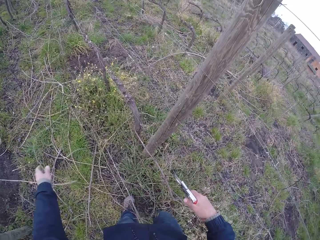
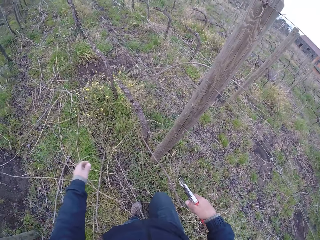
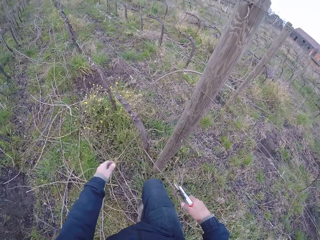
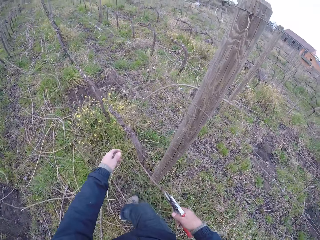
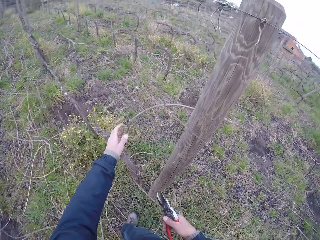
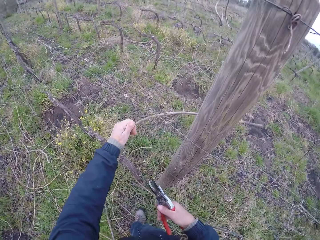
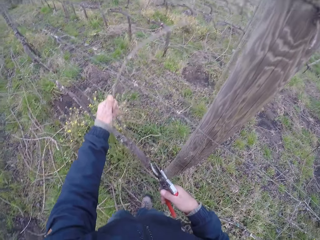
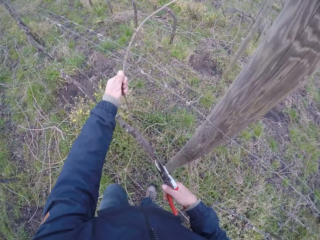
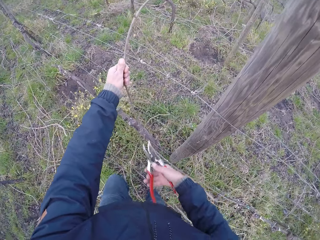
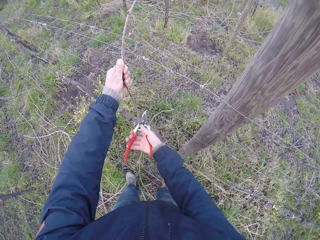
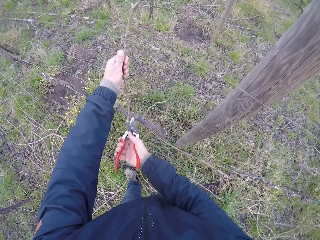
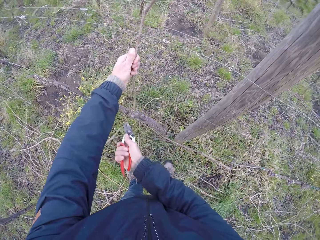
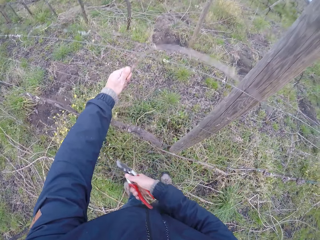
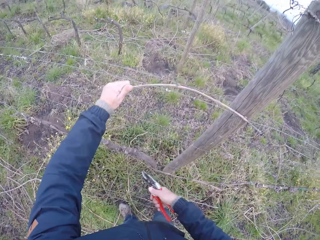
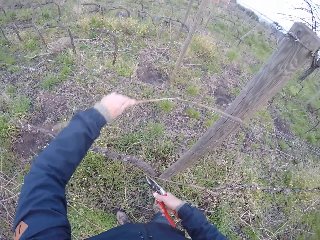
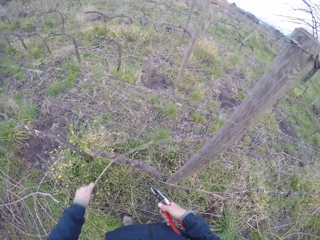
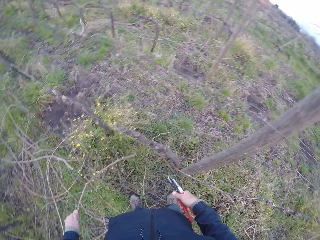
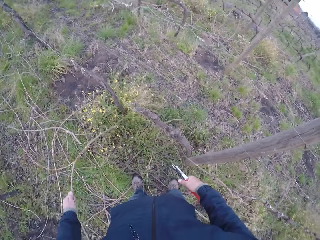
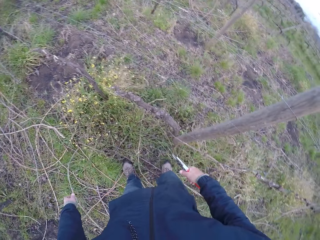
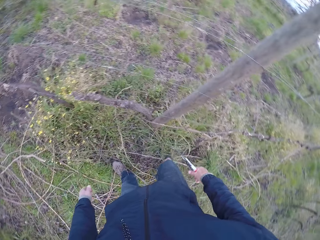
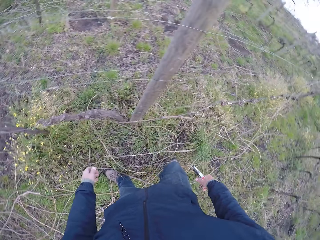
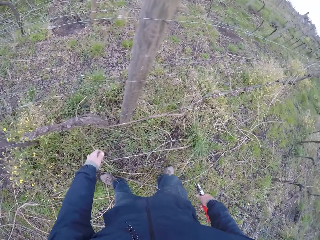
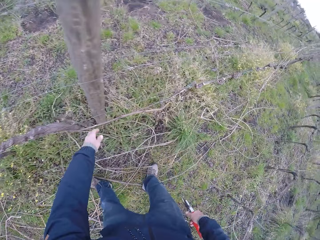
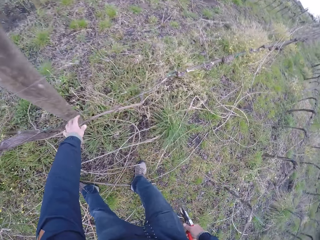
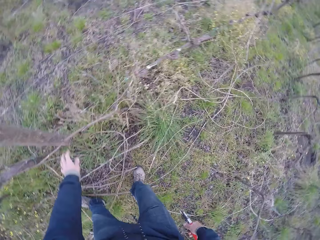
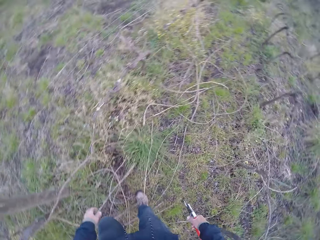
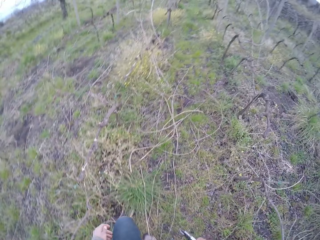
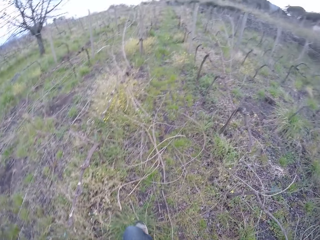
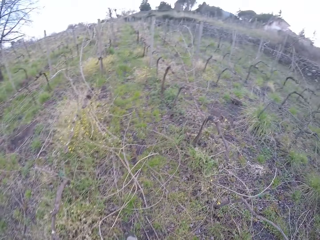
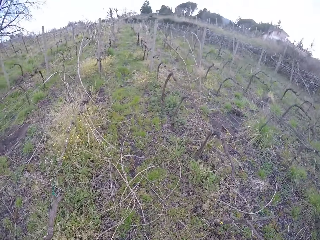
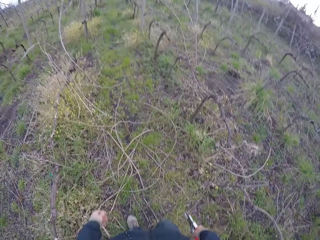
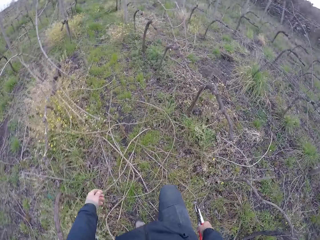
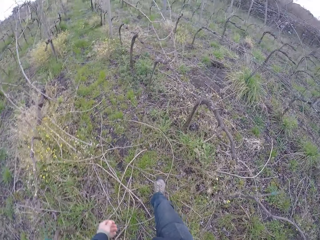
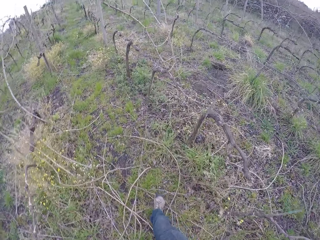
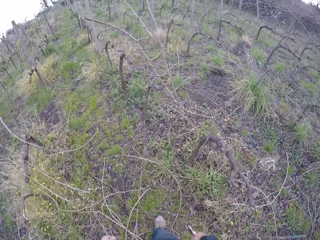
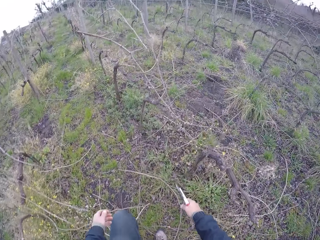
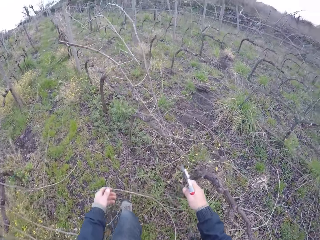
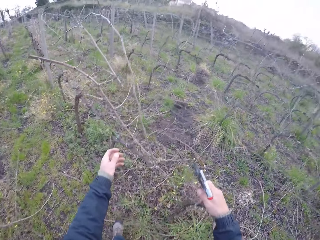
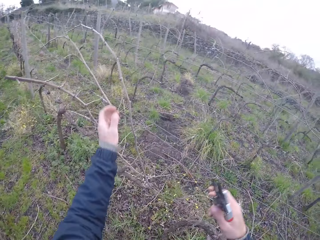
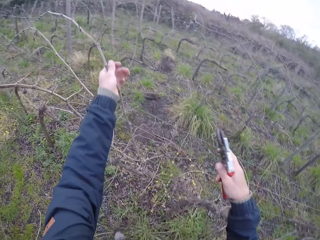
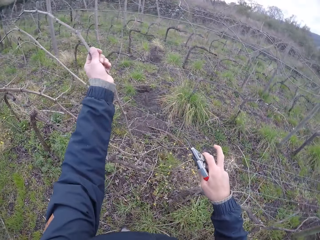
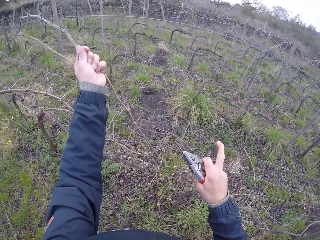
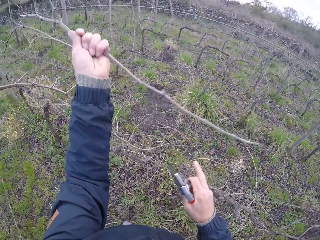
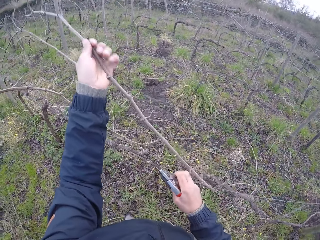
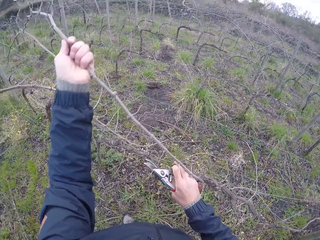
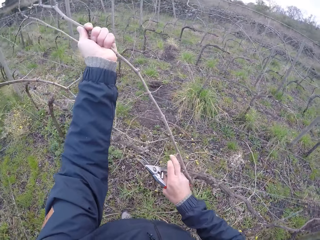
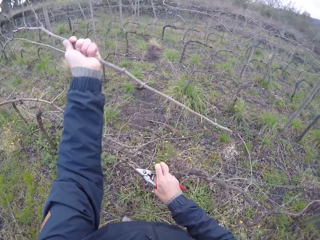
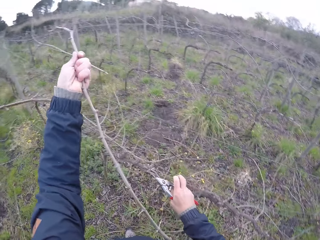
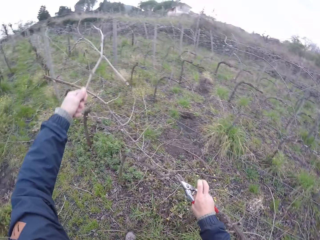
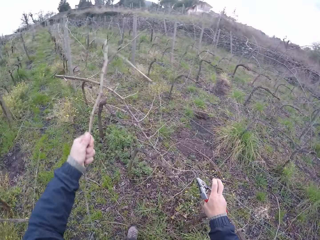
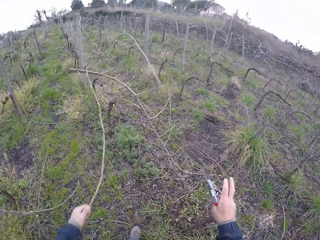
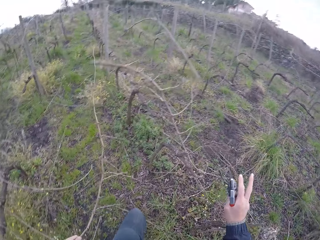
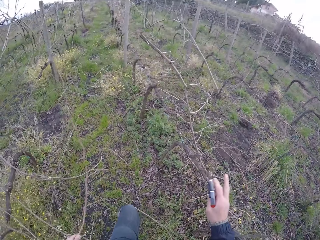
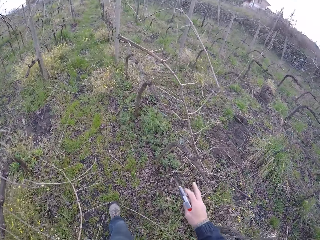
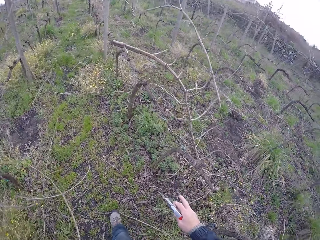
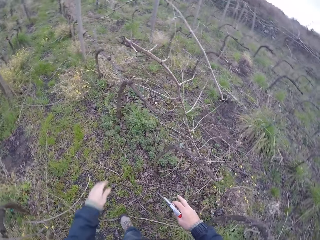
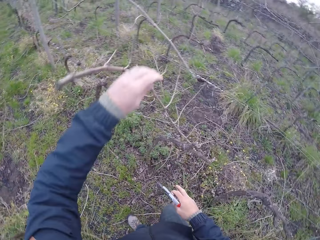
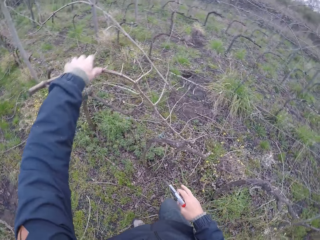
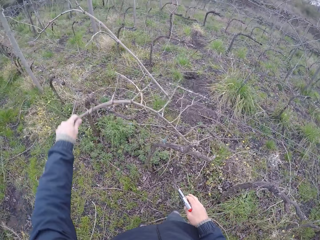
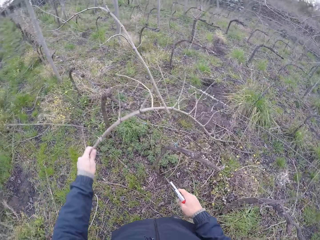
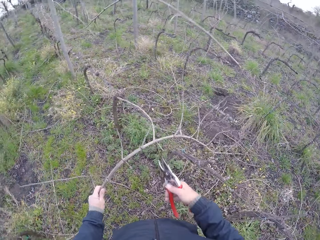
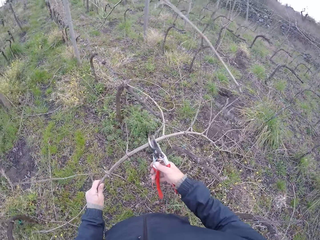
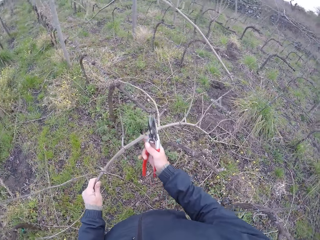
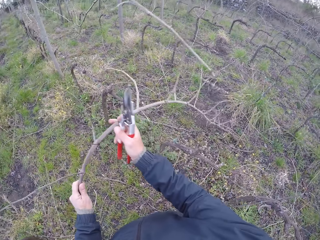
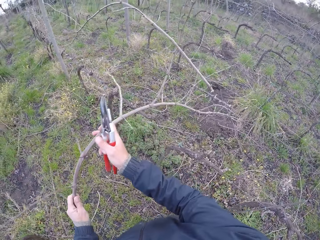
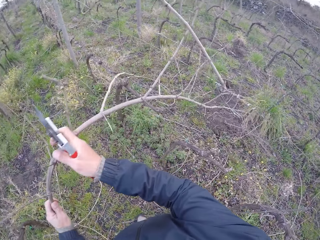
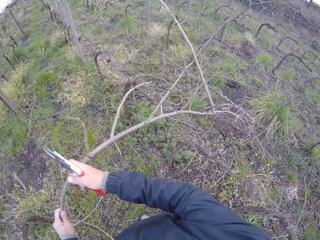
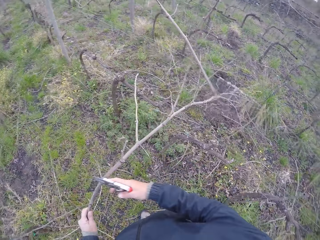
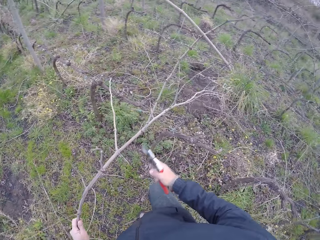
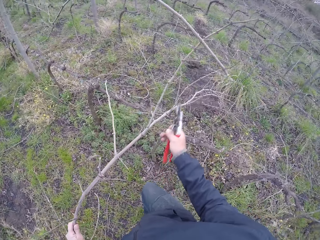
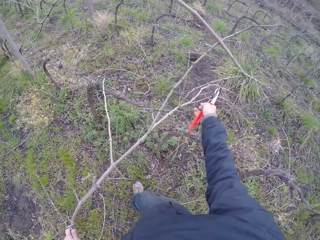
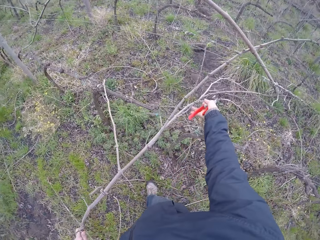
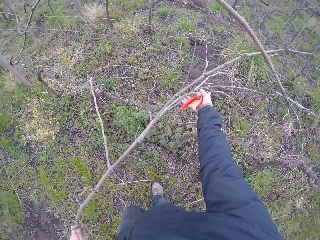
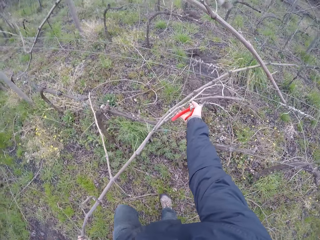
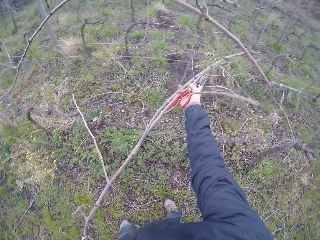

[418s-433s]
The camera wearer drops the twigs in his left hand on the ground. He pulls a twig with his left hand. He cuts the twig in his left hand with the secateurs in his right hand. He drops the twigs in his left hand on the ground. He pulls a twig with his left hand. He drops the twig in his left hand on the ground. He pulls a twig with his left hand. He pulls the twig in his left hand with both his hands.

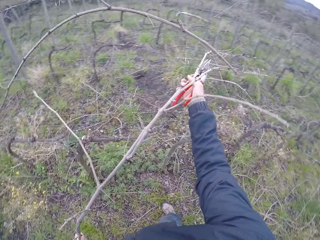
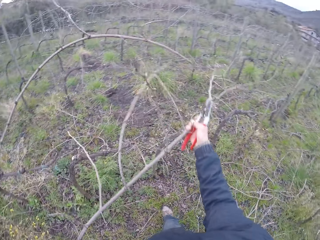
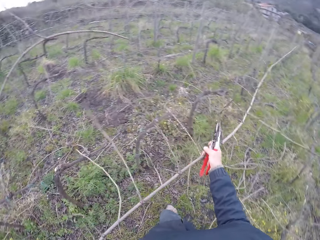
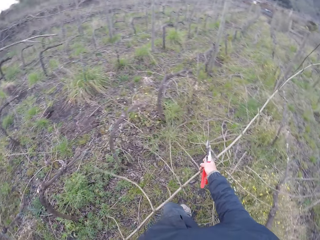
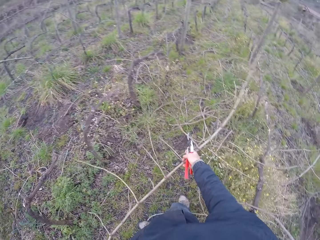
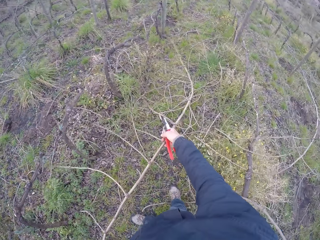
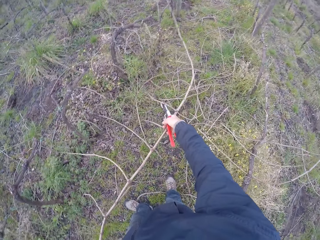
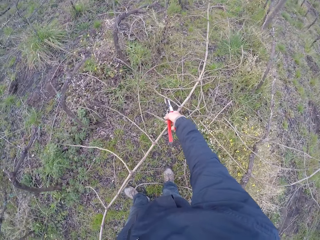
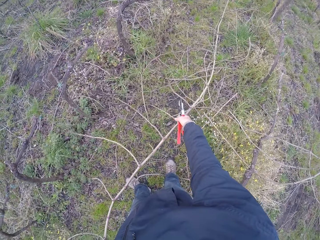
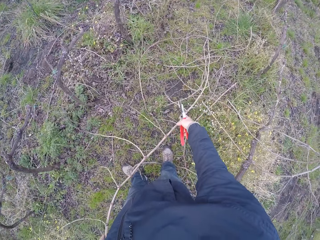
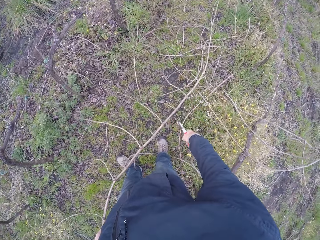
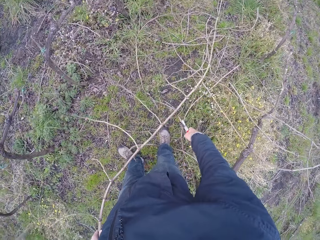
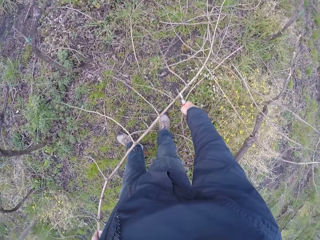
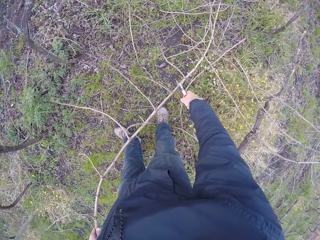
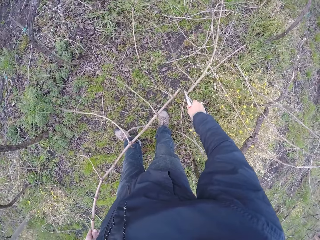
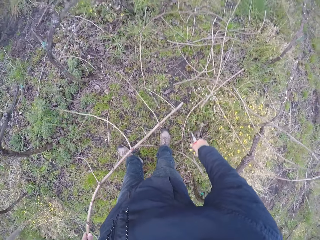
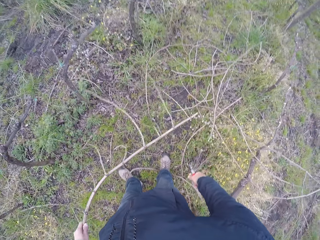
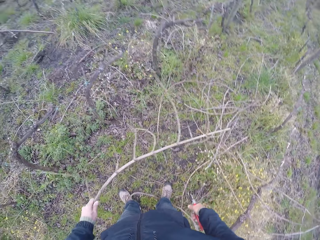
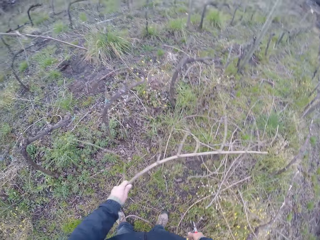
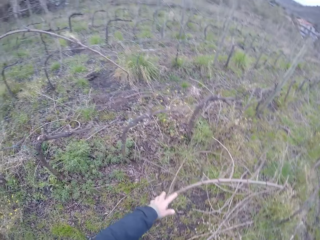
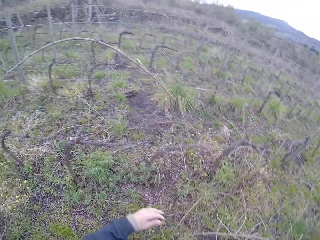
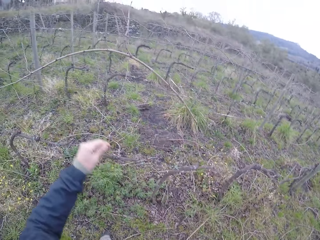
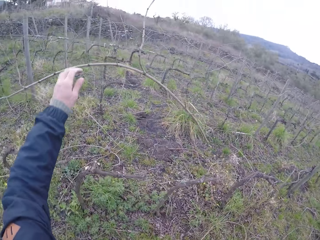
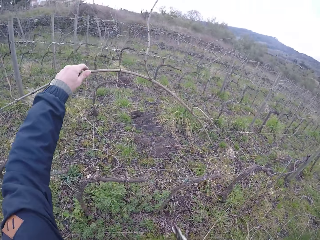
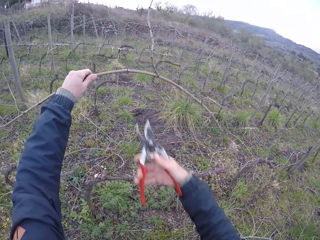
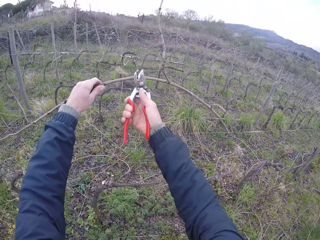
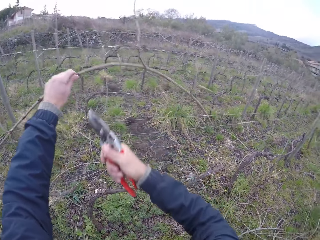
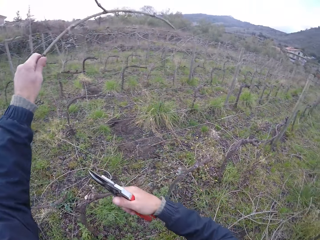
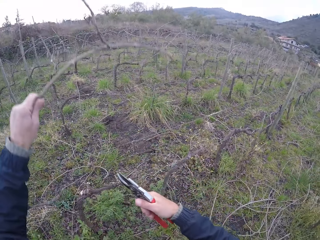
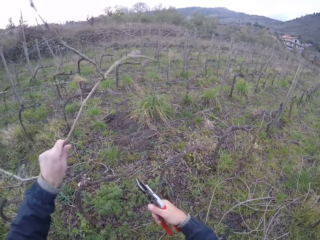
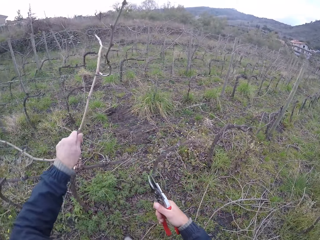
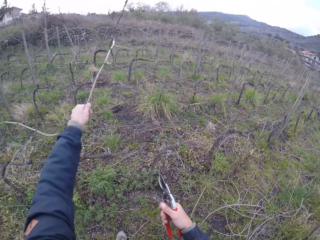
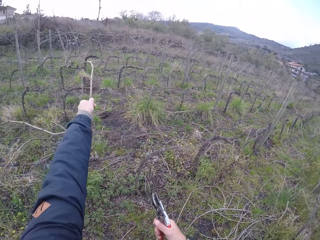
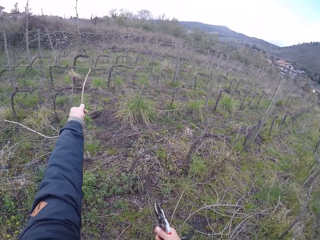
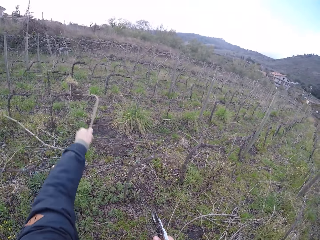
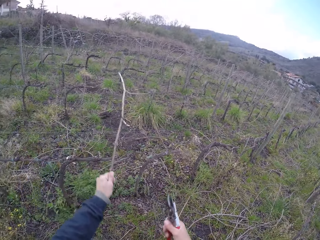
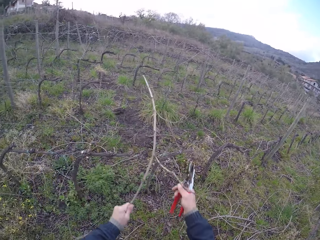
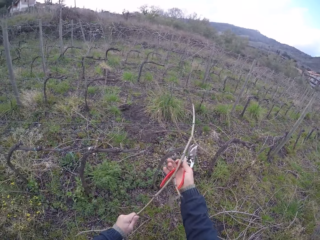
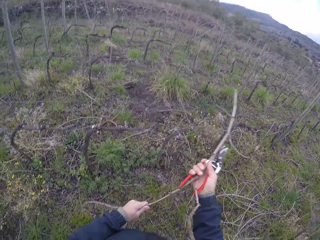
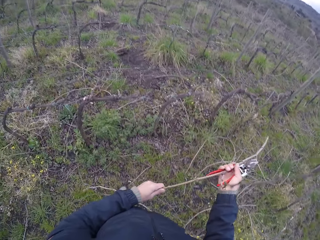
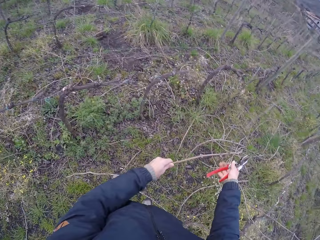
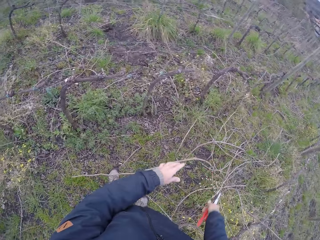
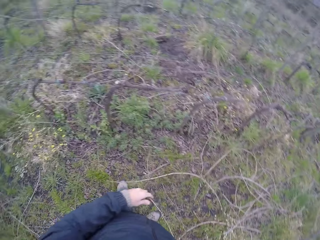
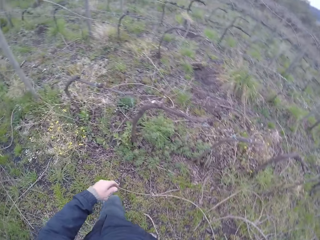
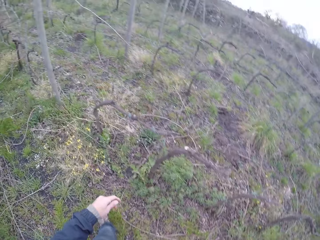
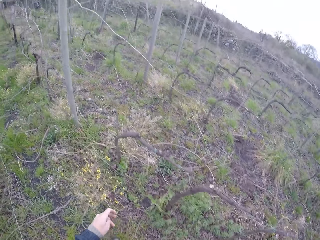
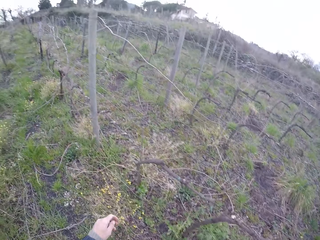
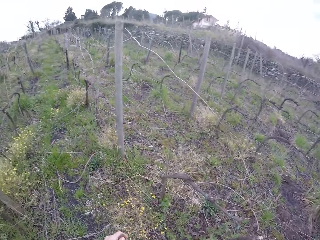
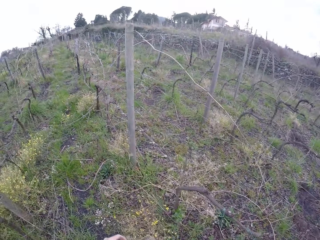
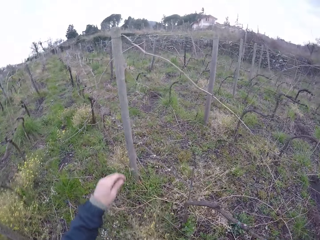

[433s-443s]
The camera wearer cuts the twig in his left hand with the secateurs in his right hand. He drops the twig in his left hand on the ground. He holds a twig with his left hand. He cuts the twig in his left hand with the secateurs in his right hand. He pulls the twig in his left hand with both his hands. He drops the twig in his left hand on the ground. He walks around.
